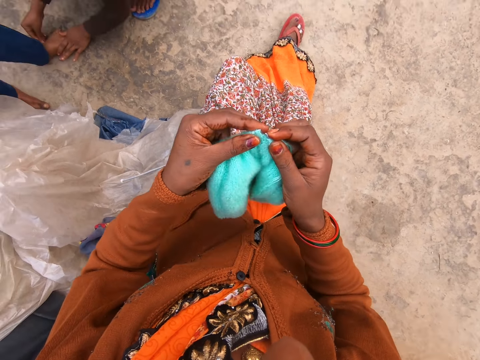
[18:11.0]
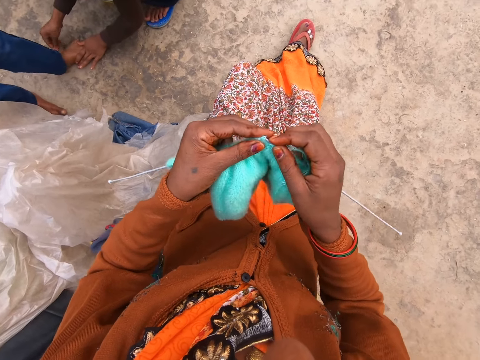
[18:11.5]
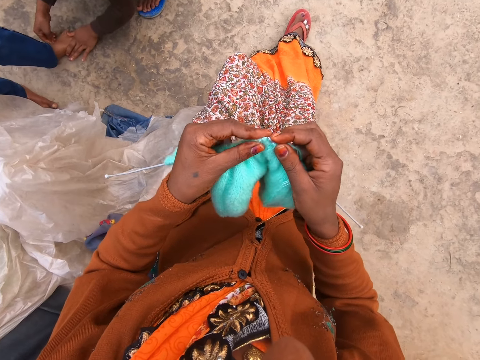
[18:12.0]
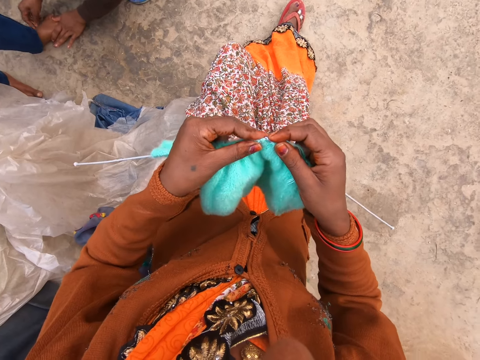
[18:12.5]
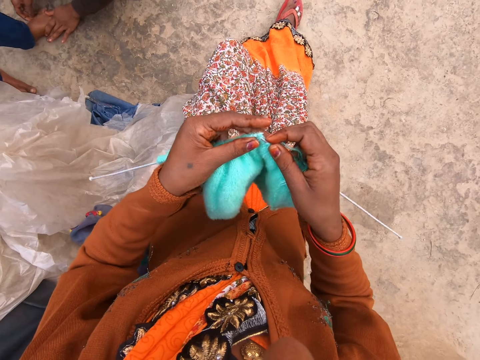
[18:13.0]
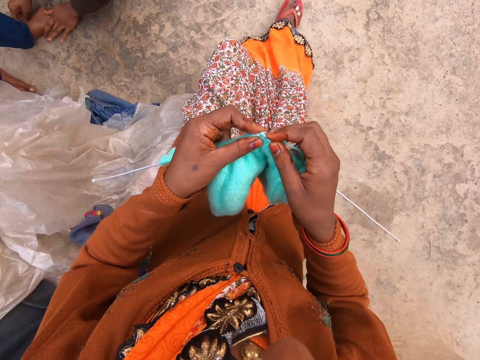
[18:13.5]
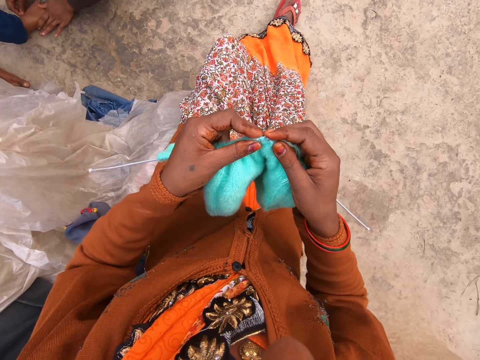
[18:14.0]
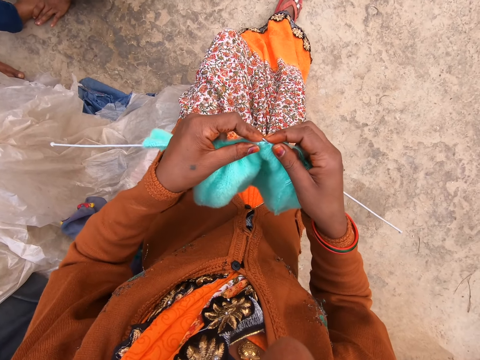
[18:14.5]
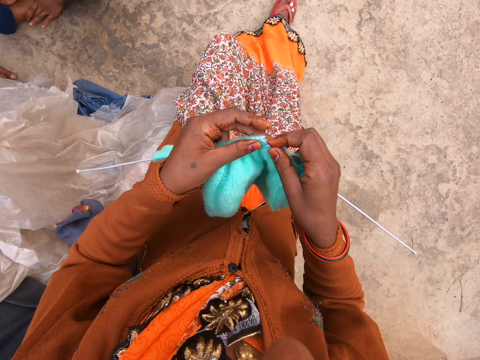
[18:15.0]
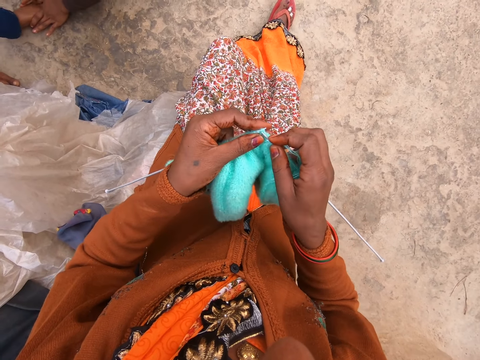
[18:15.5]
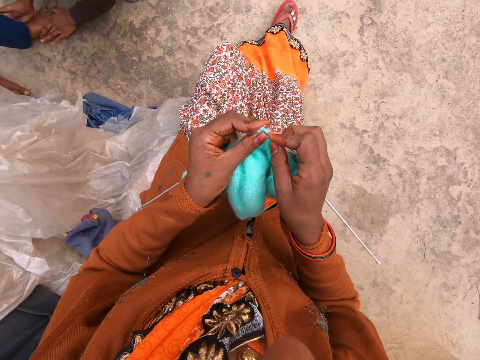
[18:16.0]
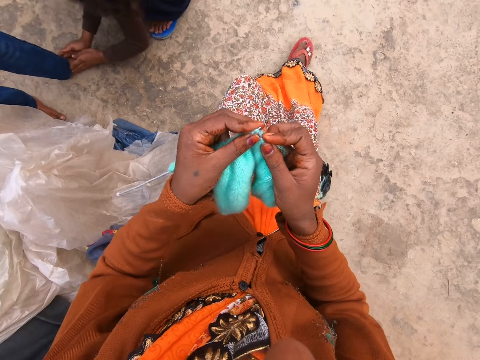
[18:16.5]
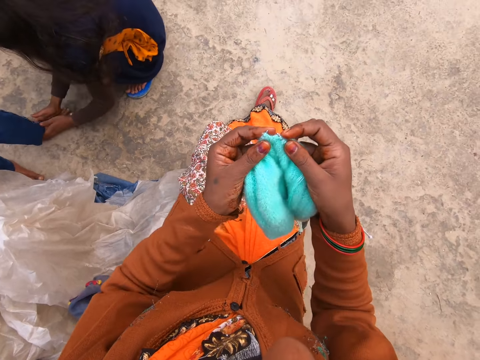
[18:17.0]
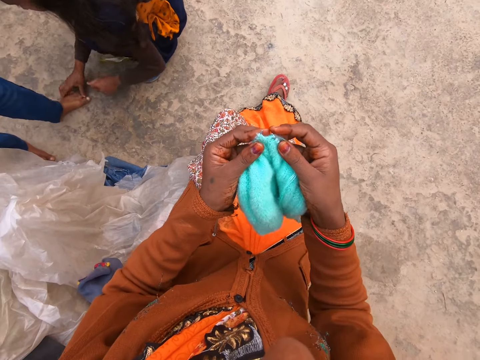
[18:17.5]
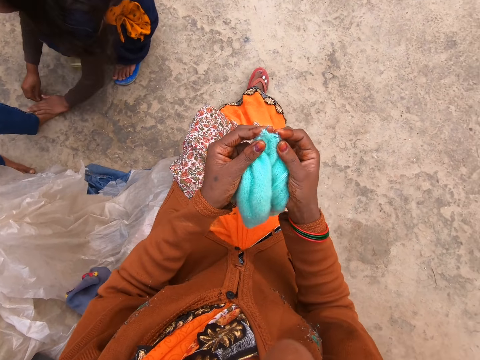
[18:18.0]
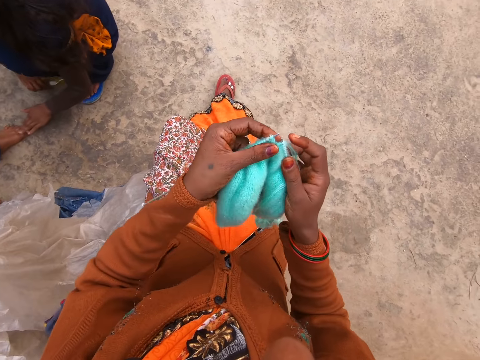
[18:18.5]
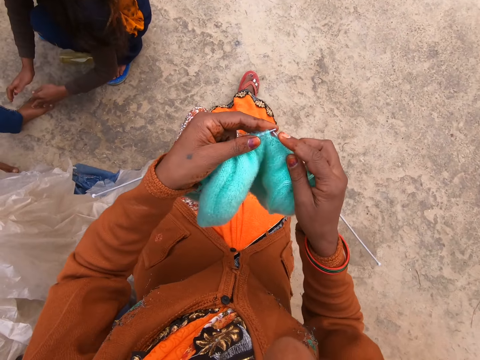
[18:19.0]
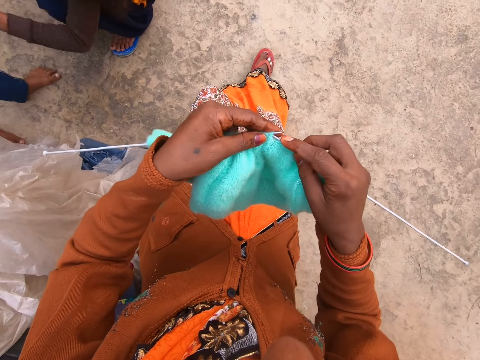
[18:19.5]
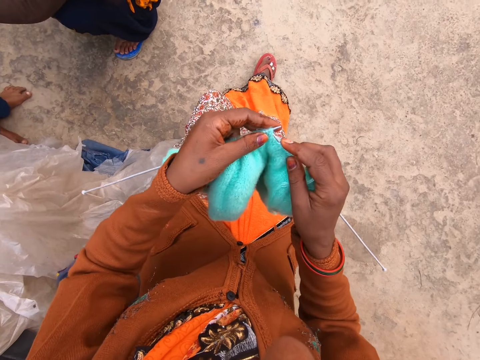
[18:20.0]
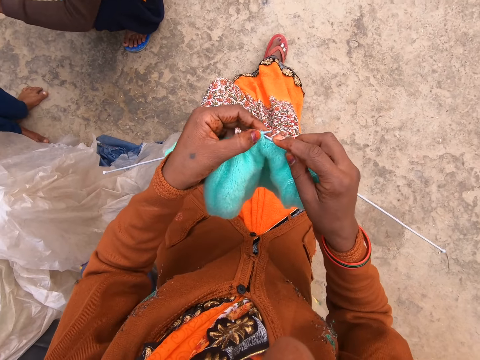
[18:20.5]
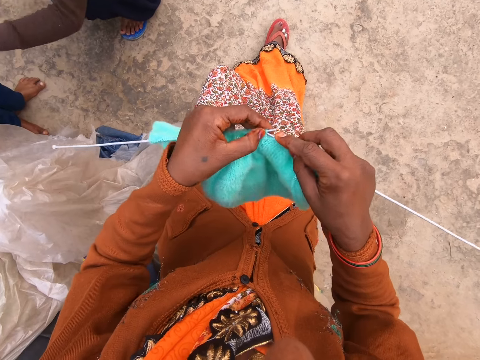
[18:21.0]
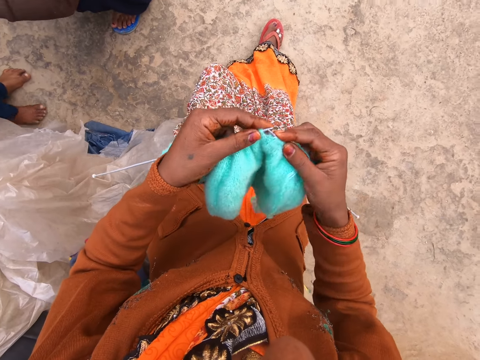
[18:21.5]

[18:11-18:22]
The camera wearer knits the yarn. They talk on the phone.

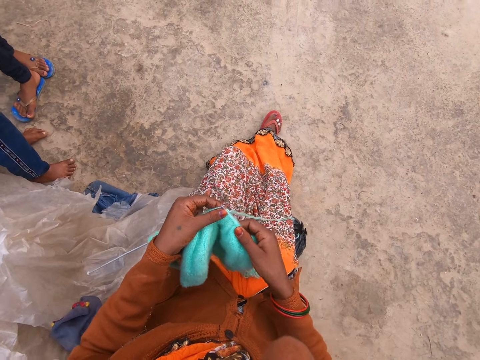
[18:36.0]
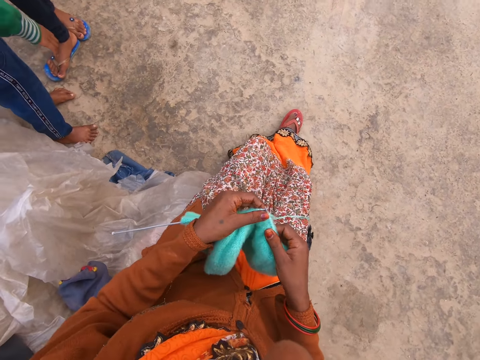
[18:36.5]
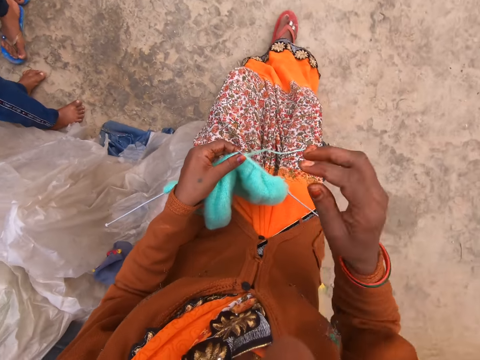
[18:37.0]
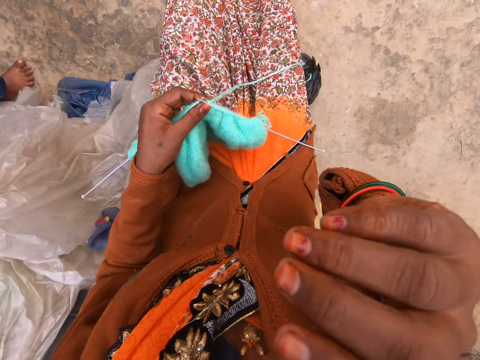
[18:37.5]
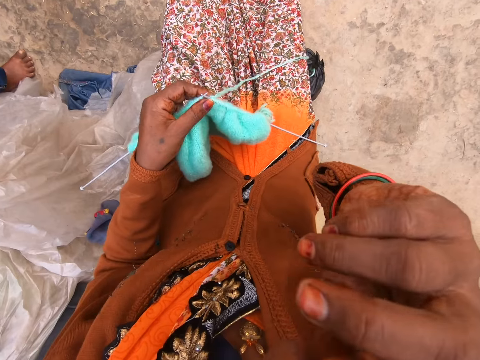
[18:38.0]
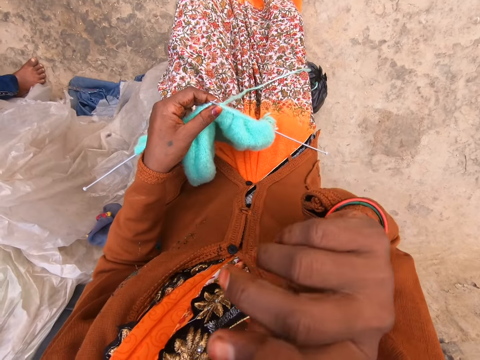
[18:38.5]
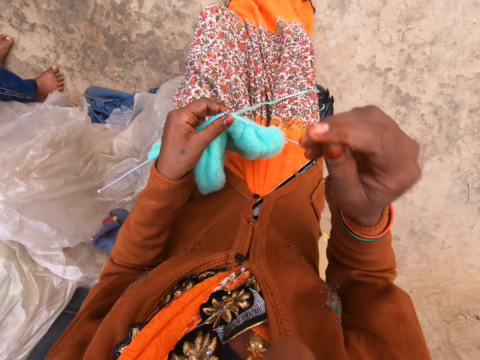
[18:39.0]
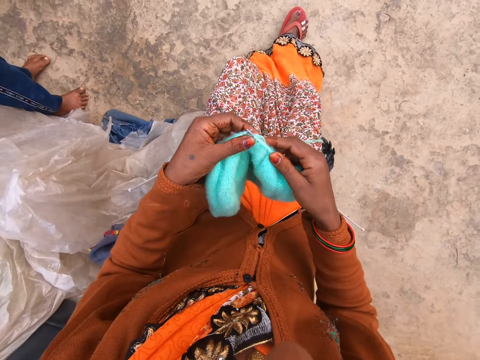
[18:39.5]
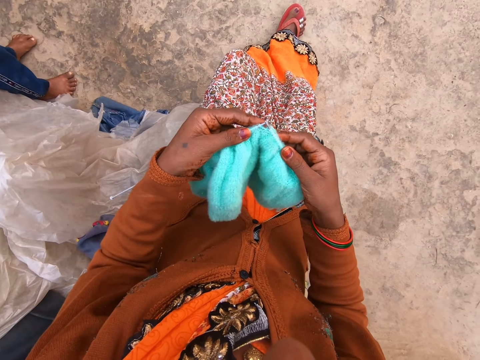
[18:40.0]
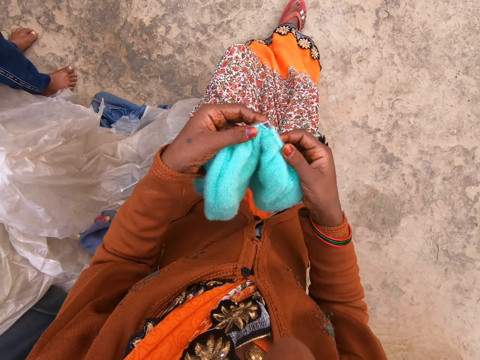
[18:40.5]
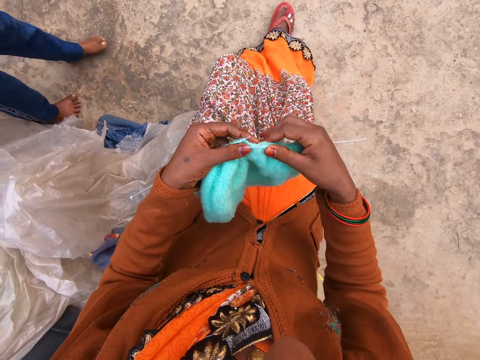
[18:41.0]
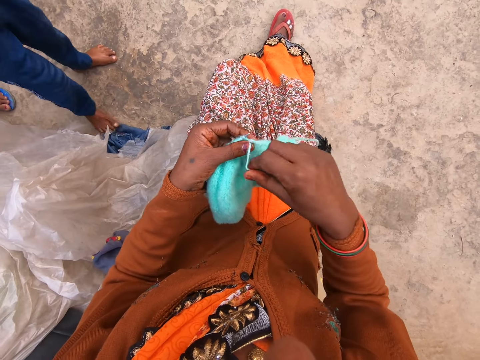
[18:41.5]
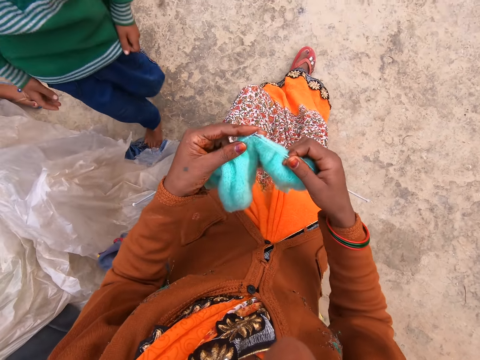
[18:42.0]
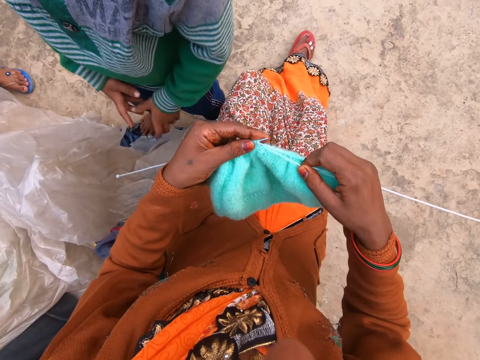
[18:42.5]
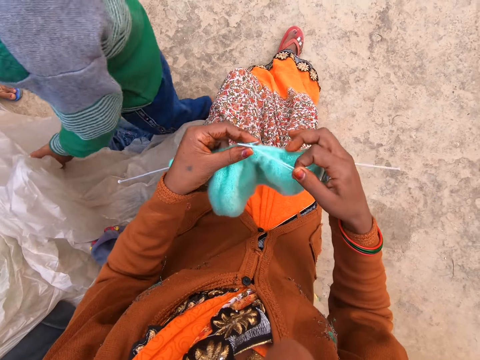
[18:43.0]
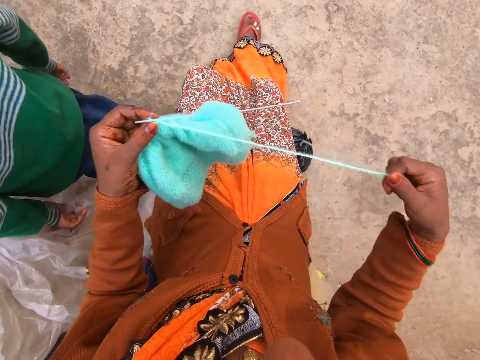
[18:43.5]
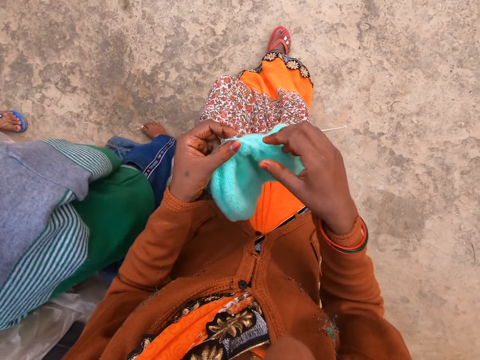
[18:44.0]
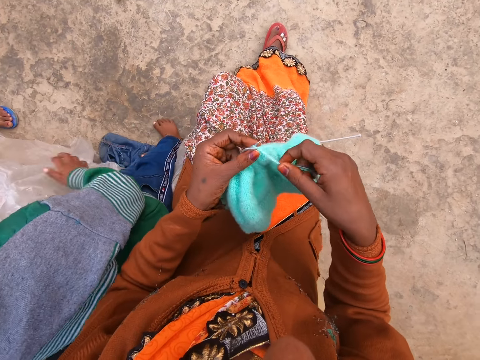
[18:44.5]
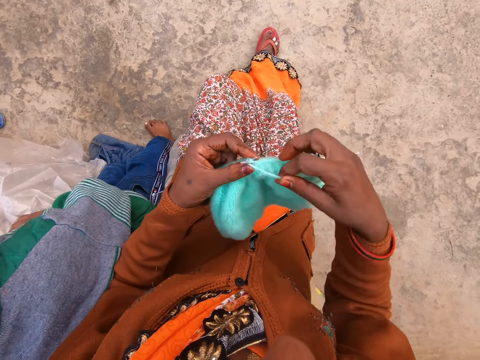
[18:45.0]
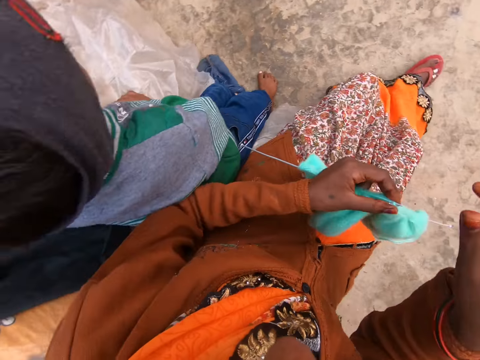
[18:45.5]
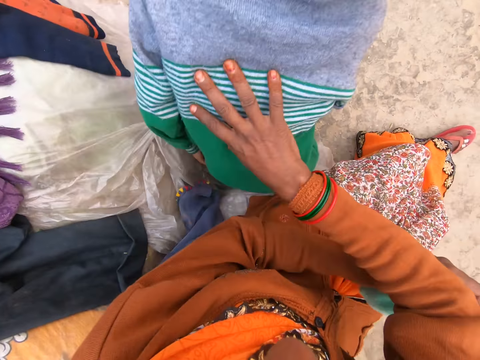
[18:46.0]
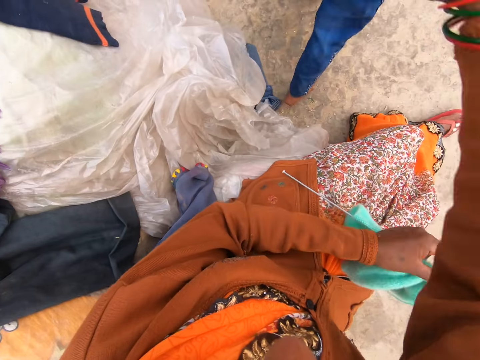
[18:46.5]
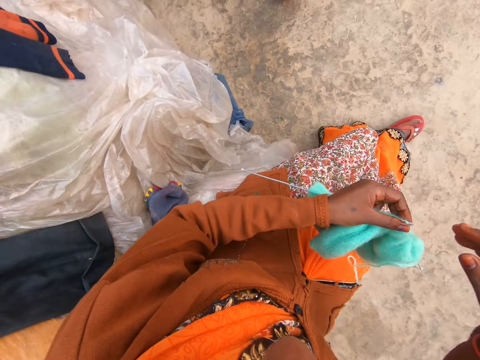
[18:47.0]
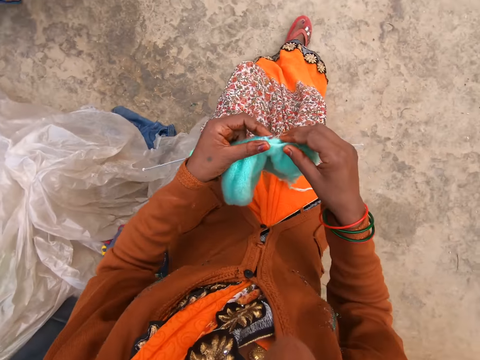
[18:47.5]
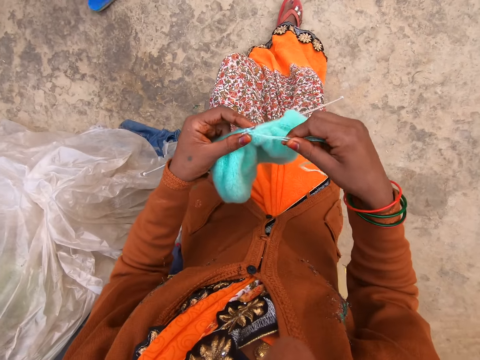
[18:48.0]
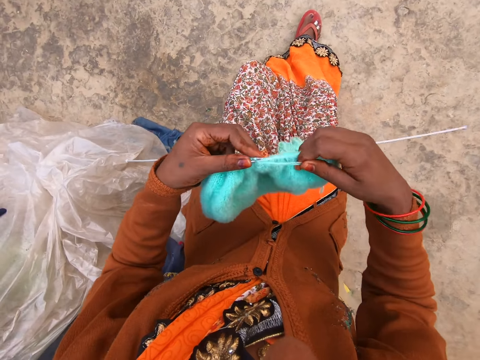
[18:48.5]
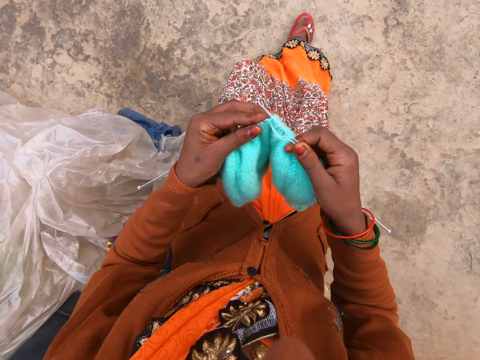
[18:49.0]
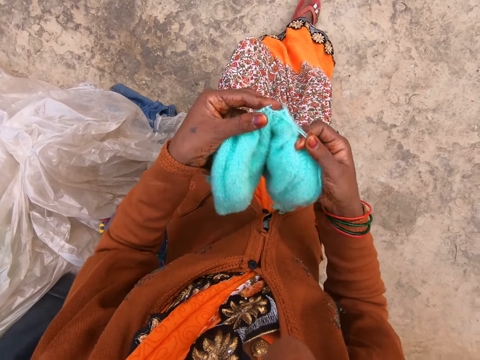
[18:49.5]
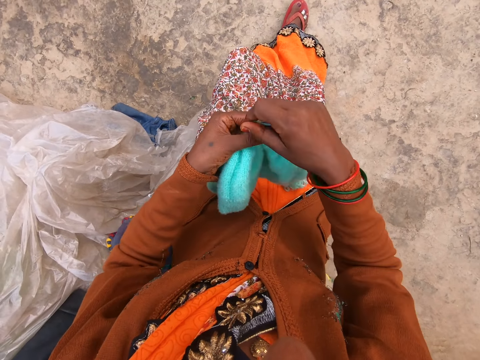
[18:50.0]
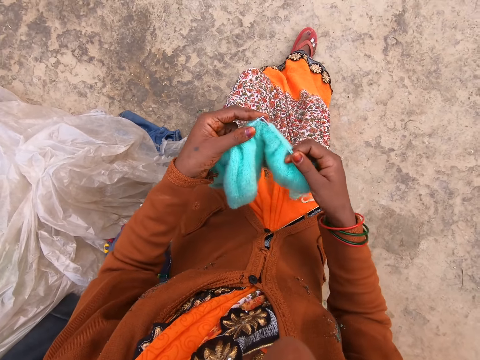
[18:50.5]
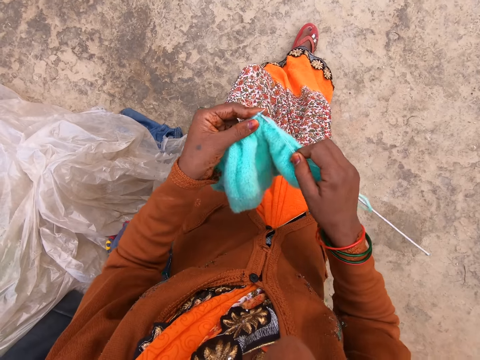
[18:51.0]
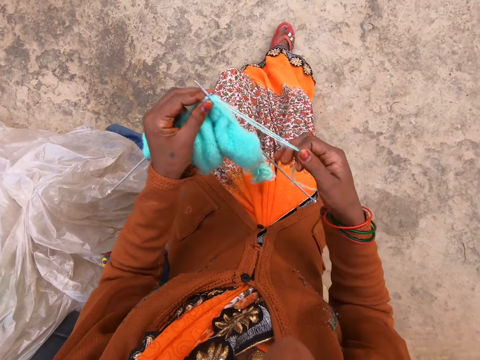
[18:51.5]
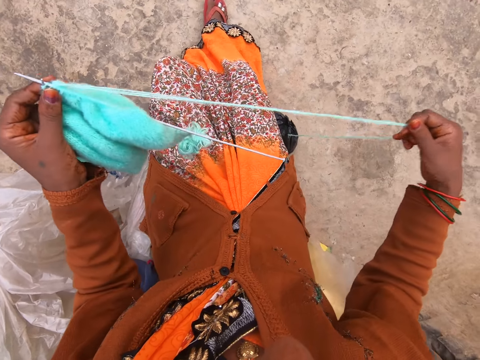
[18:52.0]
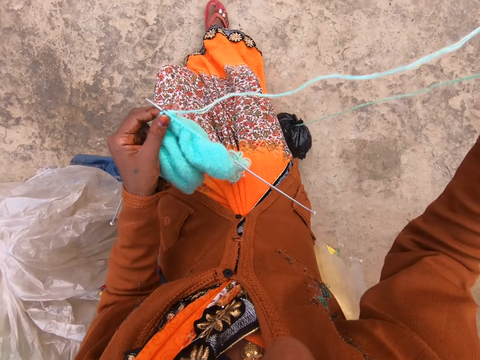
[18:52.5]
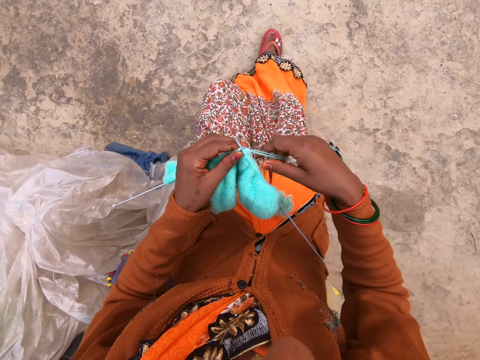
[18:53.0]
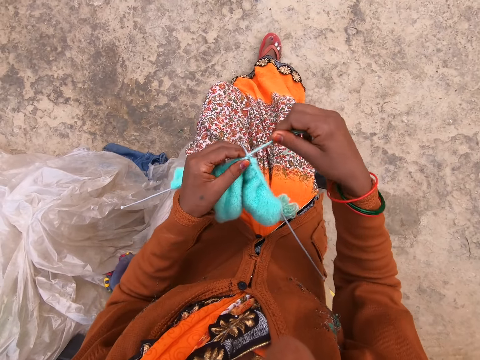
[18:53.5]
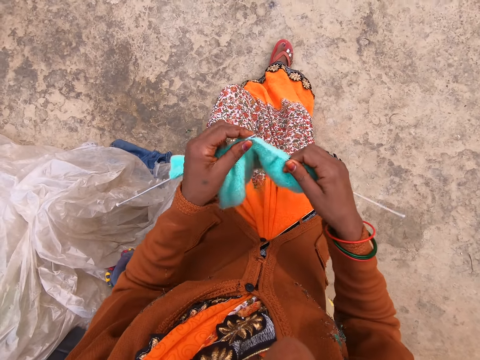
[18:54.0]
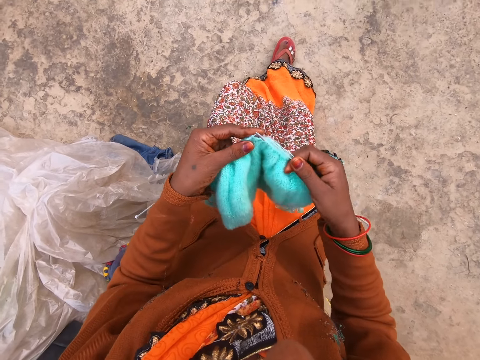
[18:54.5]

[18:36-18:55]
The camera wearer touches her face. She stretches the yarn. She pushes a child. She touches a man. She knits. She talks on the phone. She knits the yarn and pulls the thread.
